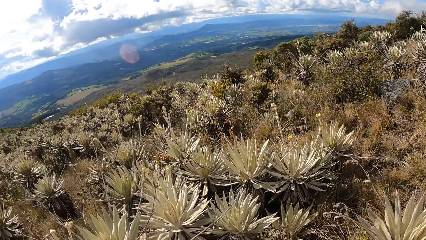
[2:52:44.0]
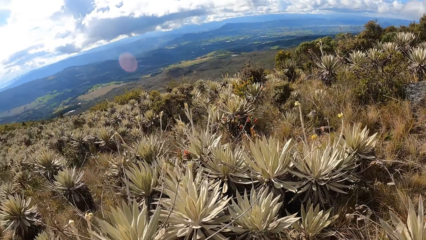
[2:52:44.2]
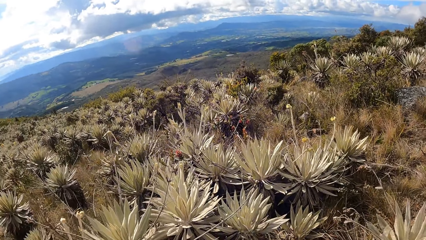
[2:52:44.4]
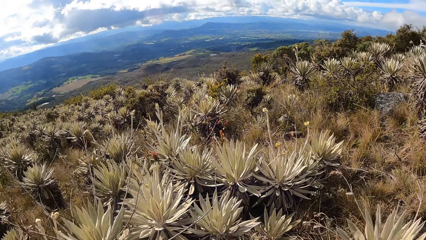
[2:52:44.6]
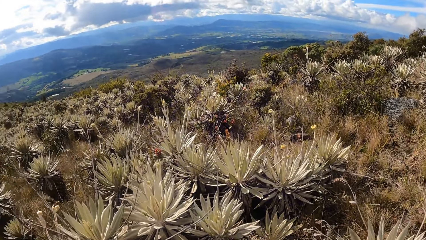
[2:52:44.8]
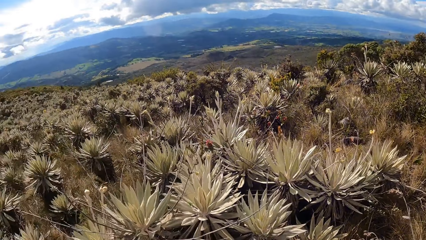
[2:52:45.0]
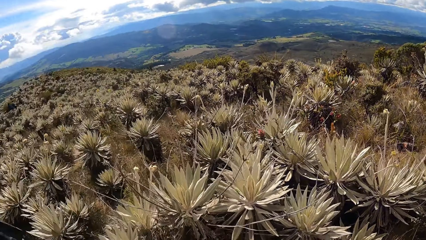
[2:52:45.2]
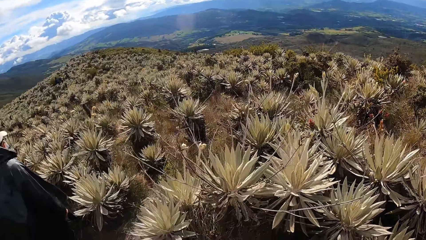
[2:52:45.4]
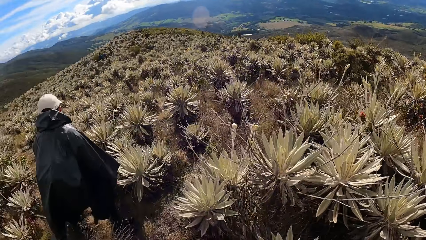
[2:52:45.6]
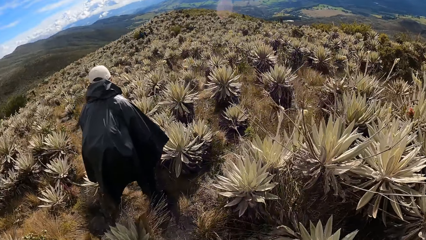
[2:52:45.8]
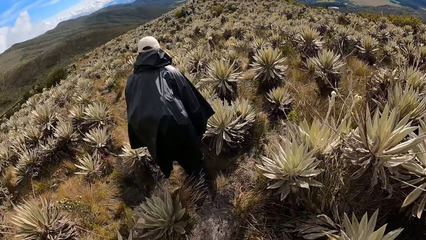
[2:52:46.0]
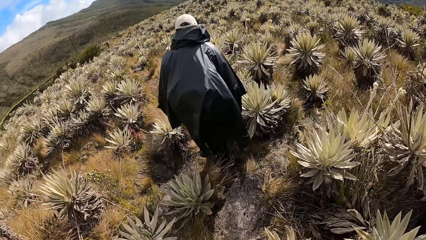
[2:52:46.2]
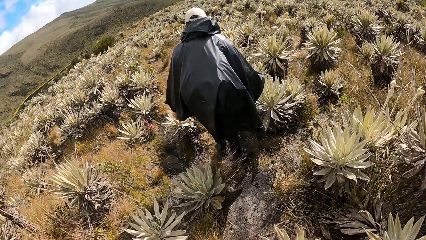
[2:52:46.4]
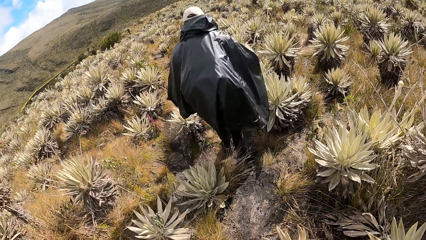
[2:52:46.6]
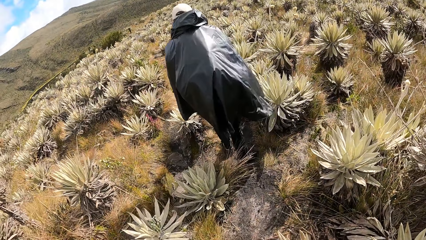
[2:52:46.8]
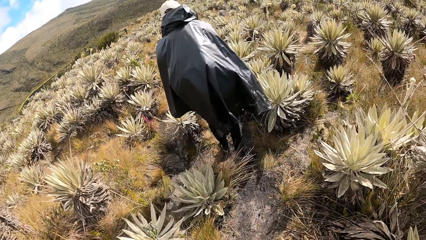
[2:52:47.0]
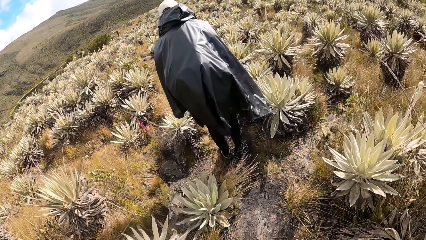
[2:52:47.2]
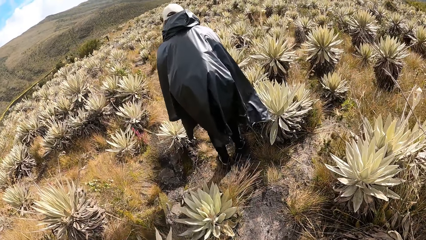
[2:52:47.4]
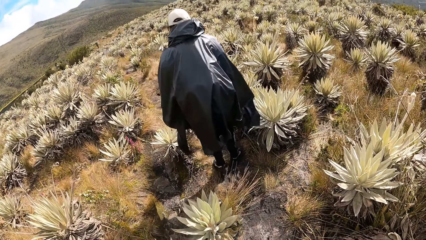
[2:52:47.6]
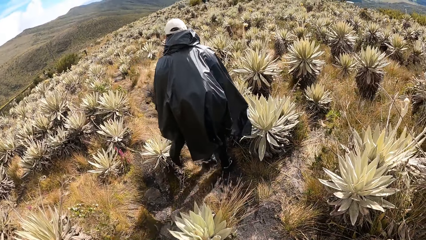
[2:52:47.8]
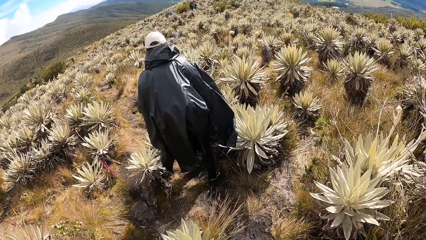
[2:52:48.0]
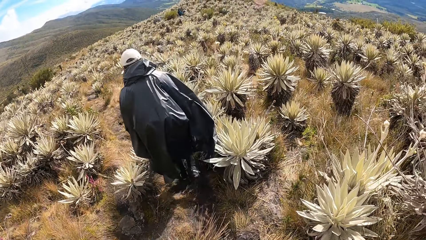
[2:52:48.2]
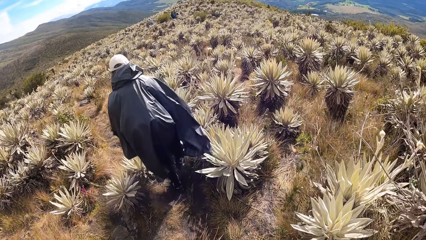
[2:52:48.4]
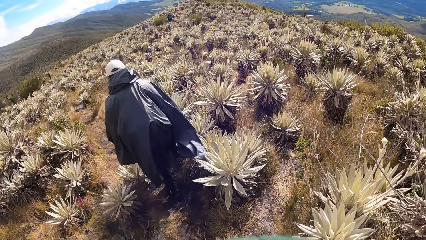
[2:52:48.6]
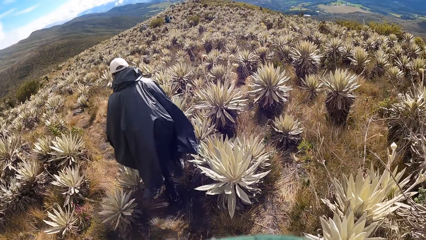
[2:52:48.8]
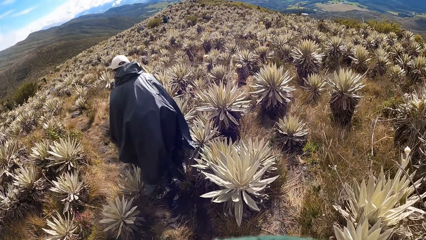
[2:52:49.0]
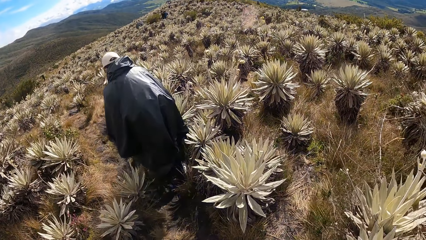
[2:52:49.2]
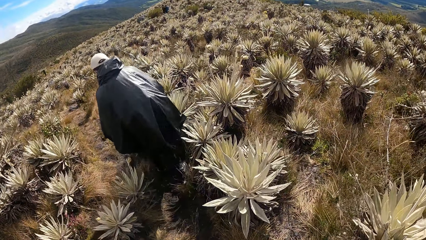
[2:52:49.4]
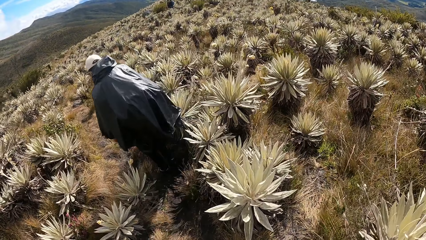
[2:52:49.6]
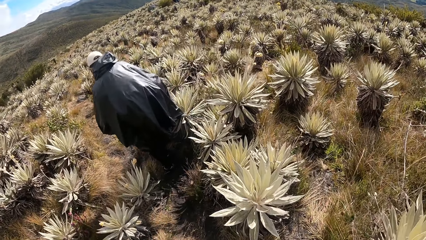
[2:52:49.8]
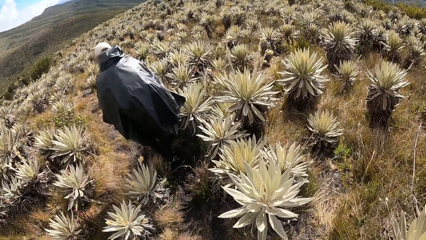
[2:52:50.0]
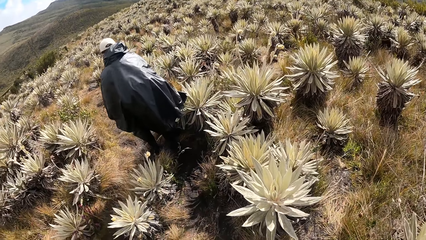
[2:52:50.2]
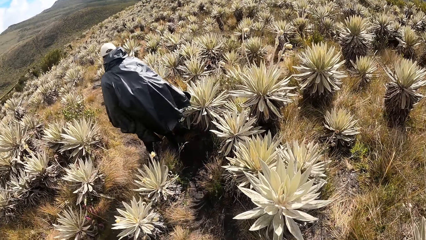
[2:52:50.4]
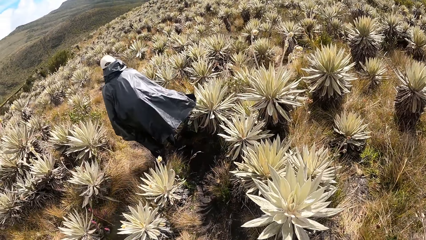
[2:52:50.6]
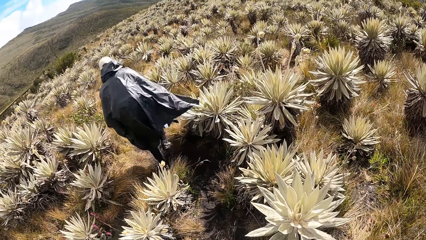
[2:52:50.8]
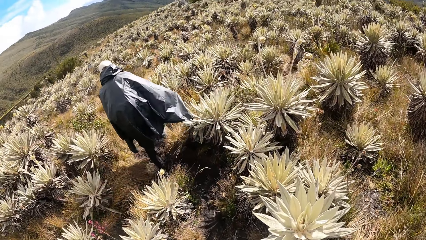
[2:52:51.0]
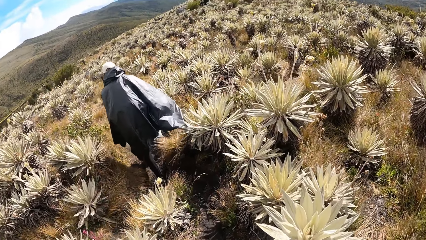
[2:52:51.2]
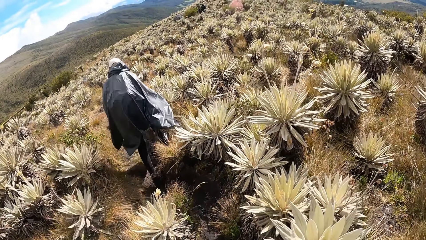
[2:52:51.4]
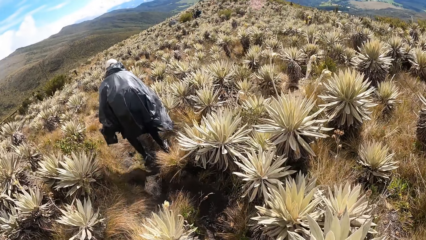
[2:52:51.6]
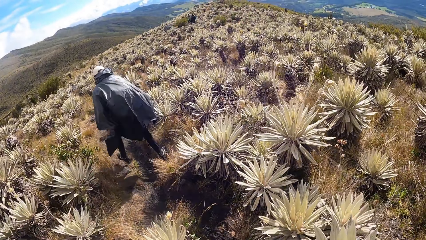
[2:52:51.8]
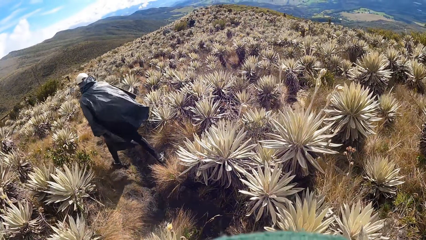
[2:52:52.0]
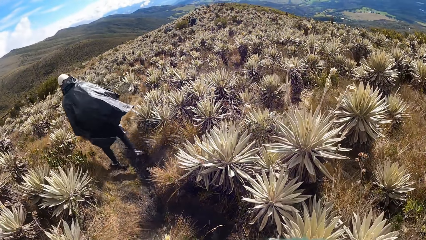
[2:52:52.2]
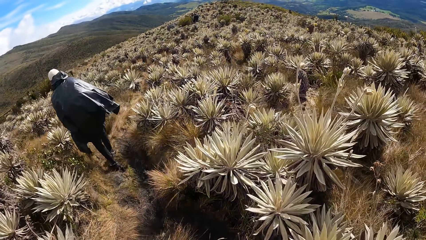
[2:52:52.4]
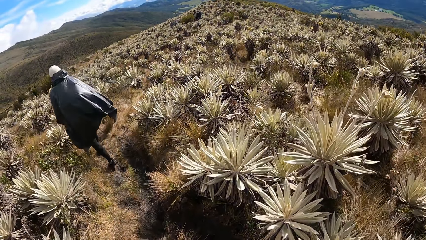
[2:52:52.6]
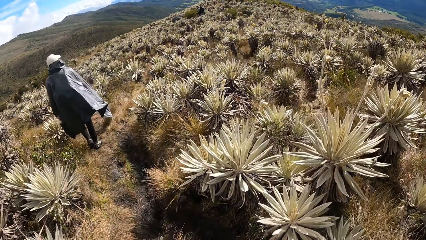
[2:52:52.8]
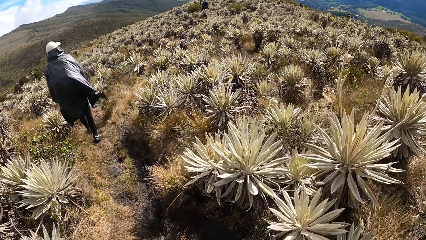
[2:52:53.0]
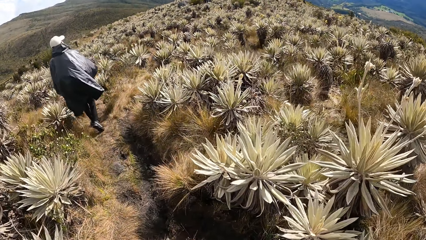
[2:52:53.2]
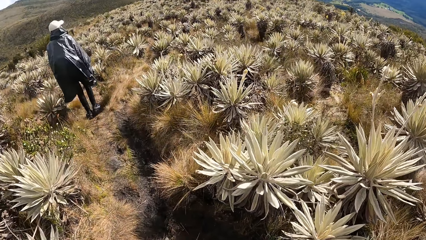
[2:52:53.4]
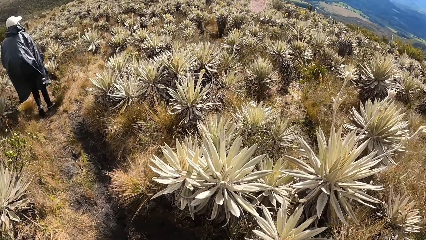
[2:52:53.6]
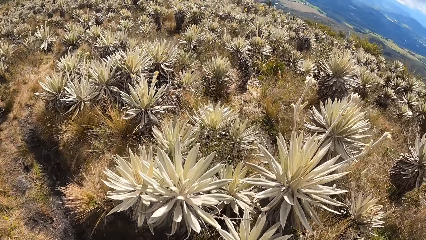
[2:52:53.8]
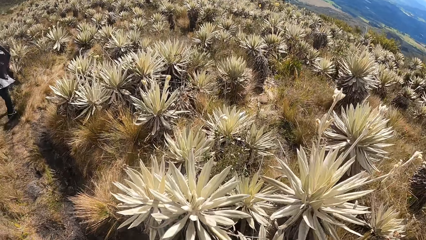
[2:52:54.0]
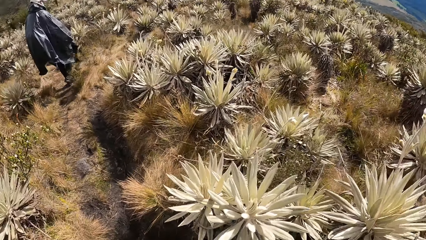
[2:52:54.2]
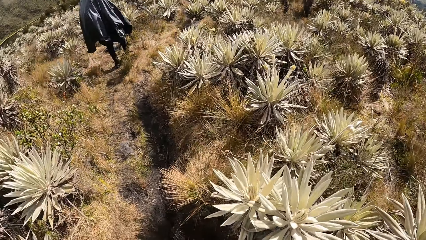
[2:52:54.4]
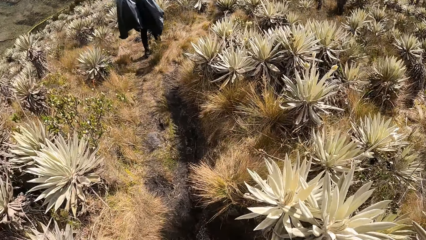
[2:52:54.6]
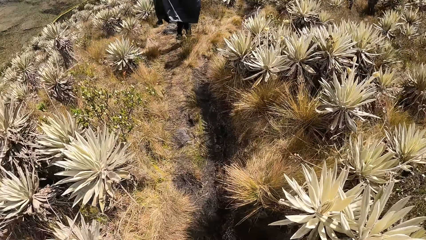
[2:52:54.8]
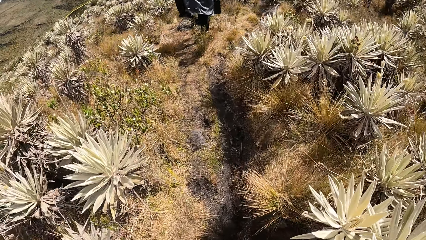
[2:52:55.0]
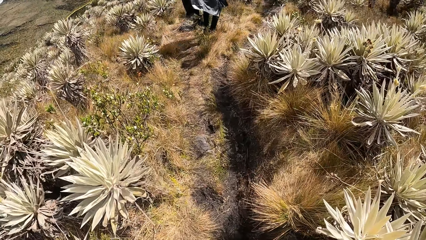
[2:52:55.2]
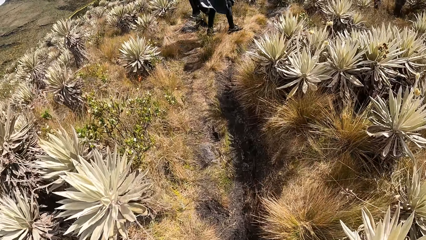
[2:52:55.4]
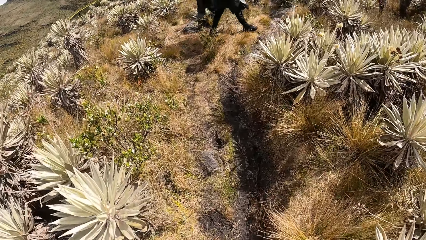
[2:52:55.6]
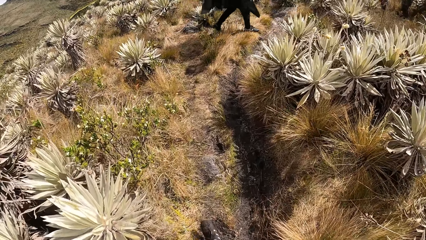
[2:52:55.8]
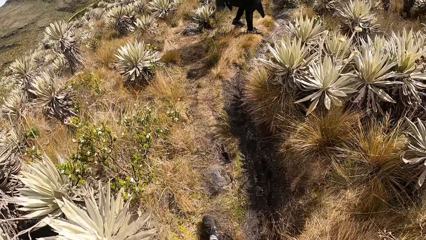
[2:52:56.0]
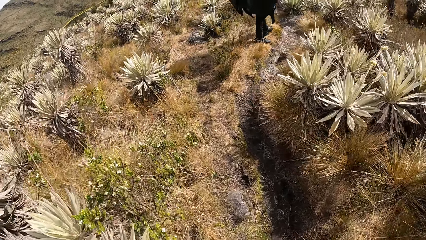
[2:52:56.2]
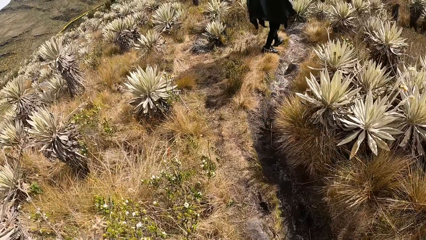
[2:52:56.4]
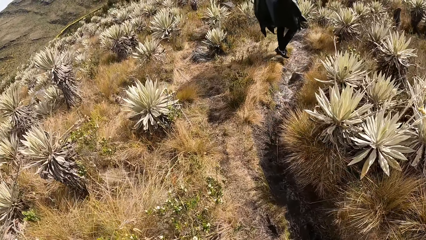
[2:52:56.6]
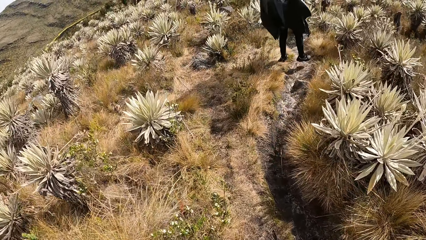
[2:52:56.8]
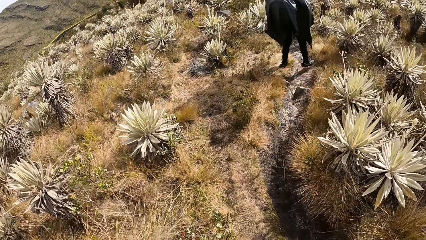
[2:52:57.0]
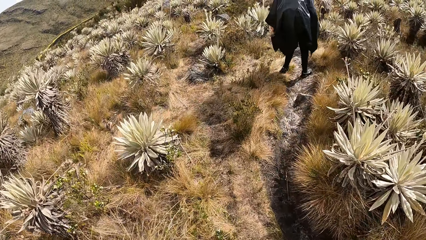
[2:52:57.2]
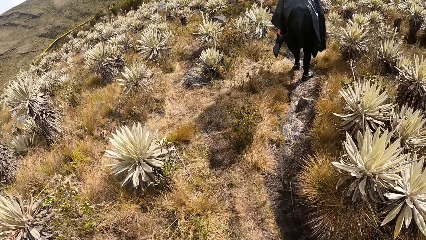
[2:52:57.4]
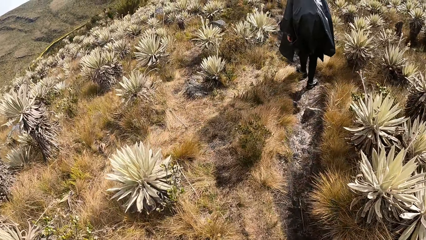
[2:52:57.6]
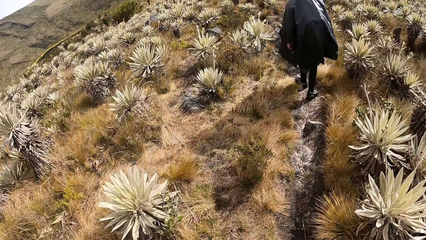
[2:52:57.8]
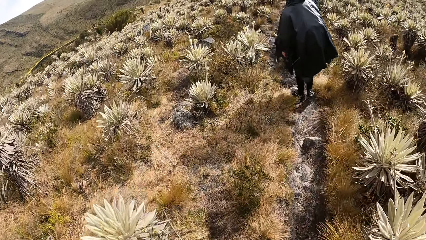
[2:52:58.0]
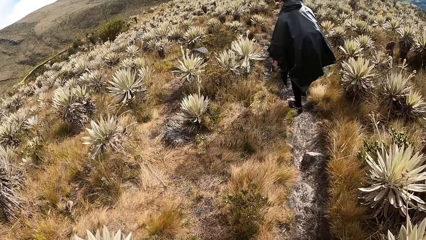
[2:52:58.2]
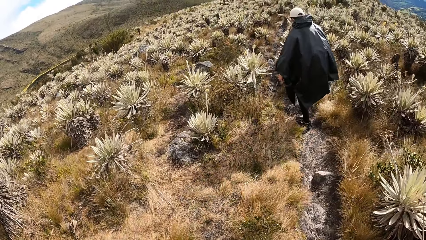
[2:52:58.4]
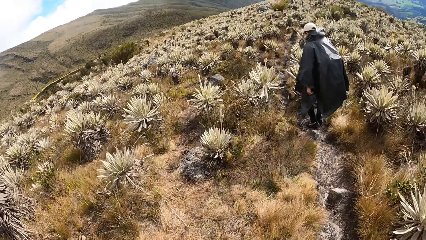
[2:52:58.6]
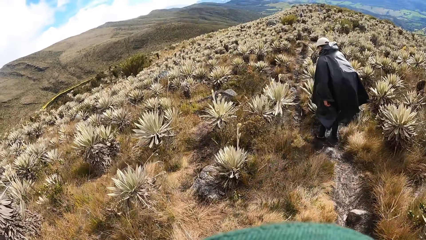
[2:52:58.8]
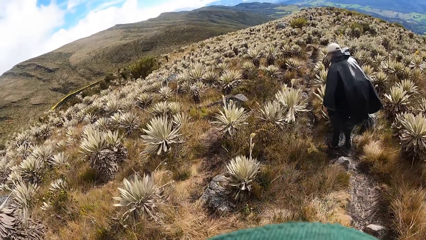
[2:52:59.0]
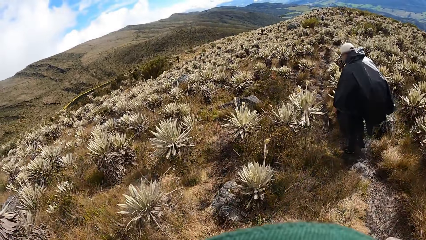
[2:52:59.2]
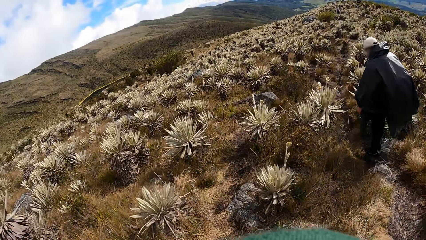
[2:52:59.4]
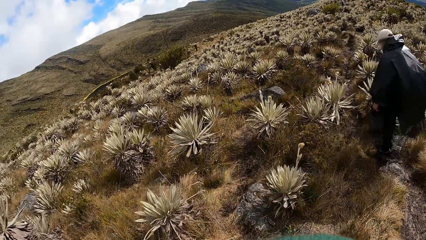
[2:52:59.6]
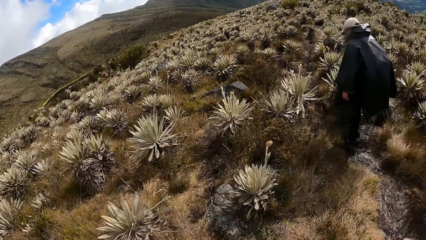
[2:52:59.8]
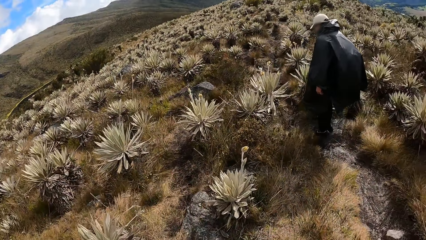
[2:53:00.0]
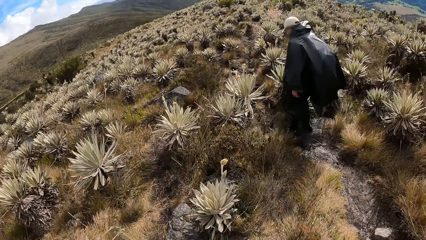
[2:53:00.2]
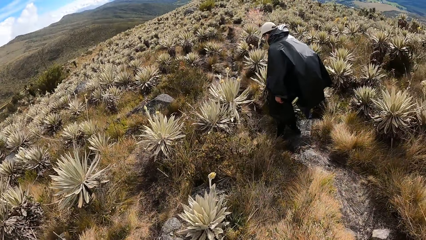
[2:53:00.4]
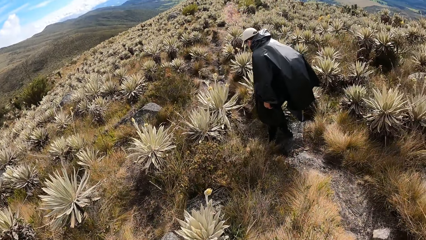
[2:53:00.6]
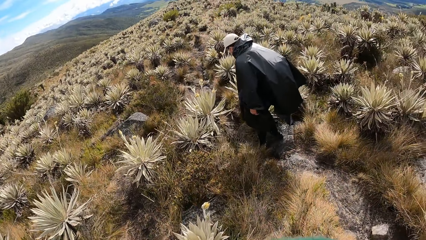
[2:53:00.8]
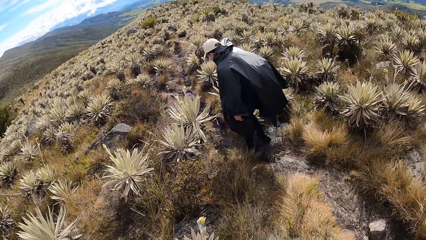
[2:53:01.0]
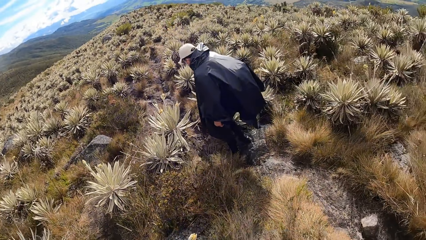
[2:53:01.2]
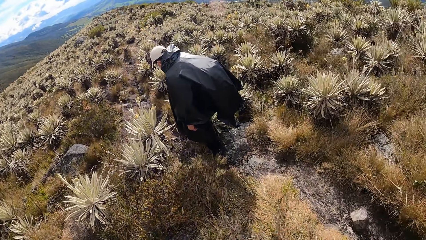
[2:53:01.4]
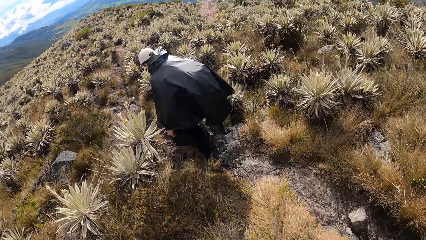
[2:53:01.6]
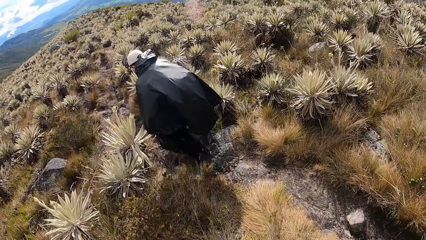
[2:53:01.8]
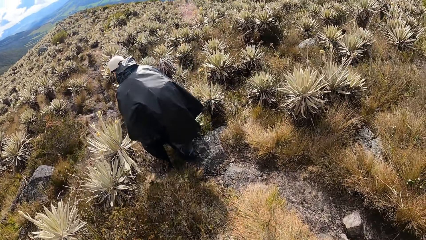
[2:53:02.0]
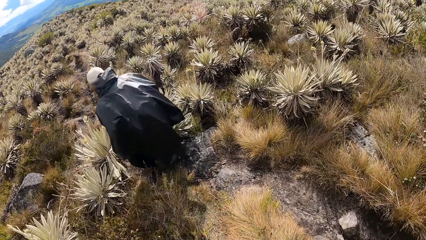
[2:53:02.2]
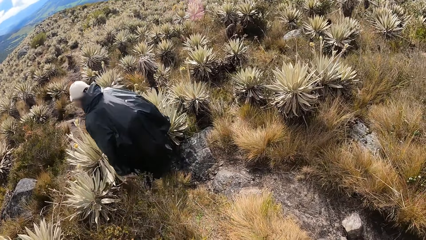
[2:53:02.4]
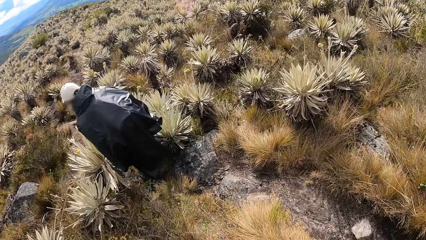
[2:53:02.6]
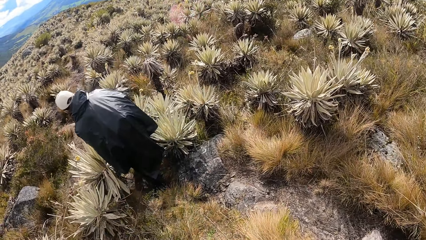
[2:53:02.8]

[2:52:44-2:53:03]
The camera wearer walks ahead. A man walks on the desert. The camera wearer walks on the desert.
